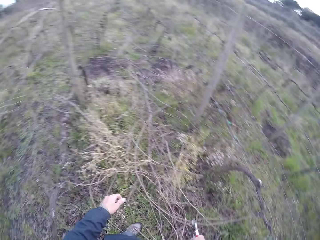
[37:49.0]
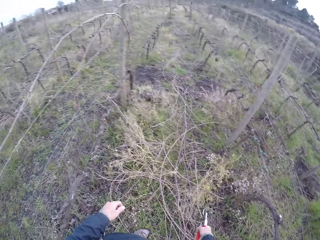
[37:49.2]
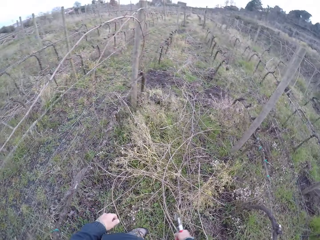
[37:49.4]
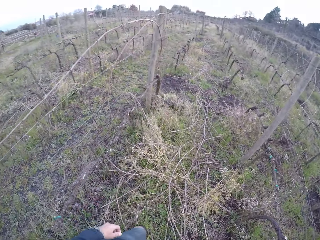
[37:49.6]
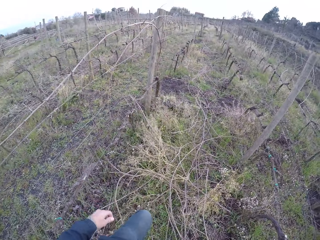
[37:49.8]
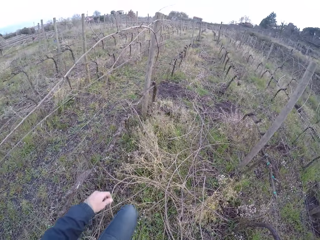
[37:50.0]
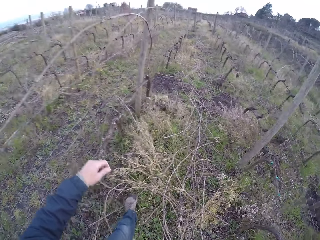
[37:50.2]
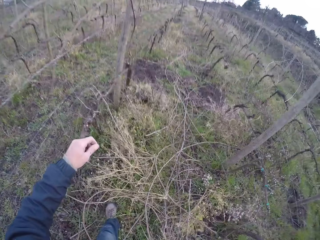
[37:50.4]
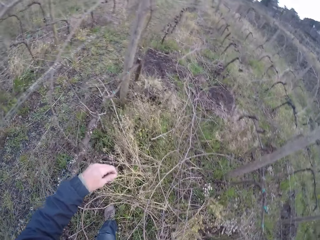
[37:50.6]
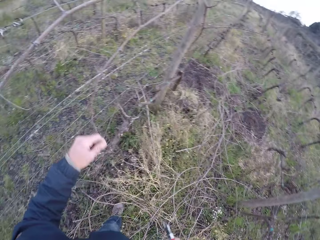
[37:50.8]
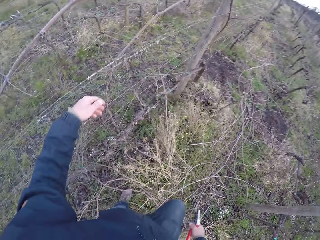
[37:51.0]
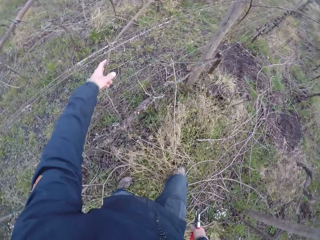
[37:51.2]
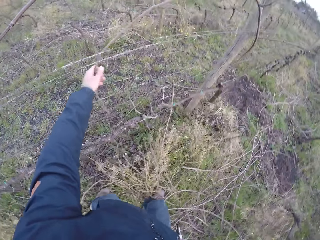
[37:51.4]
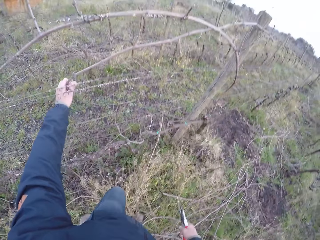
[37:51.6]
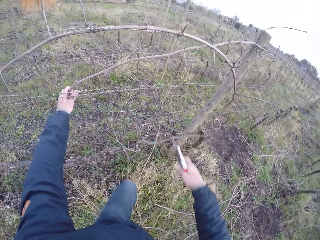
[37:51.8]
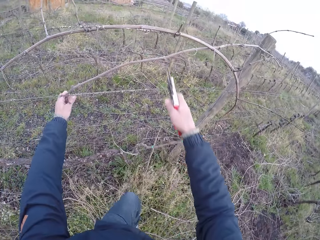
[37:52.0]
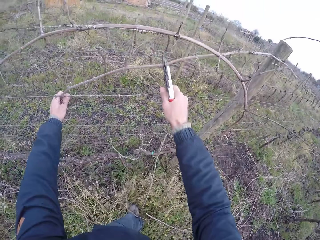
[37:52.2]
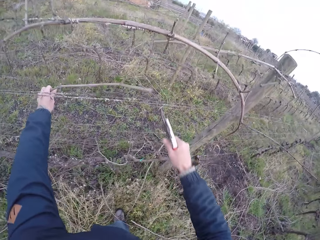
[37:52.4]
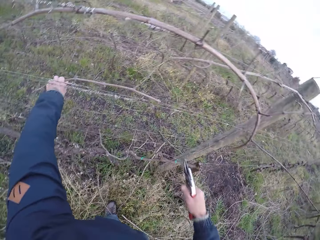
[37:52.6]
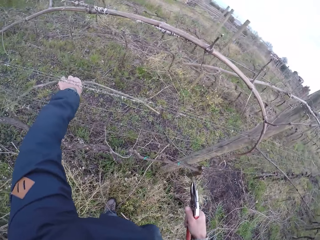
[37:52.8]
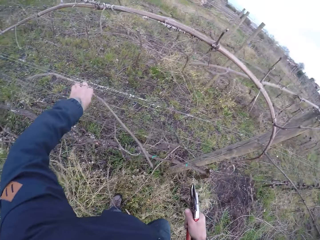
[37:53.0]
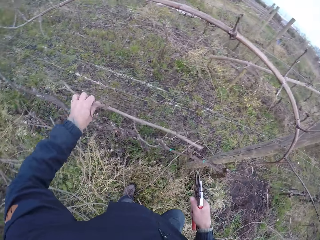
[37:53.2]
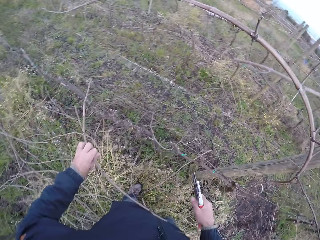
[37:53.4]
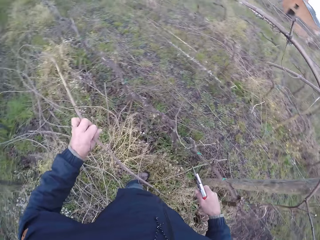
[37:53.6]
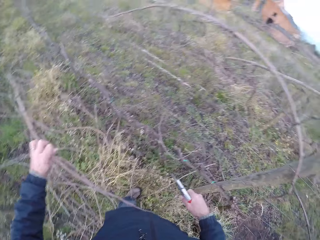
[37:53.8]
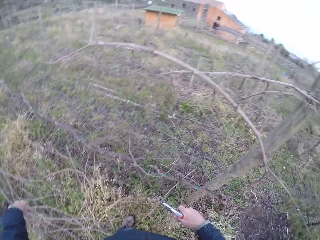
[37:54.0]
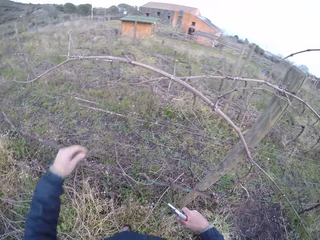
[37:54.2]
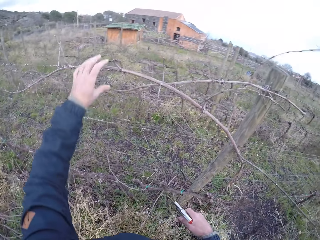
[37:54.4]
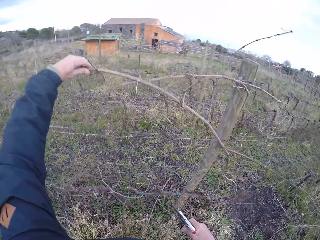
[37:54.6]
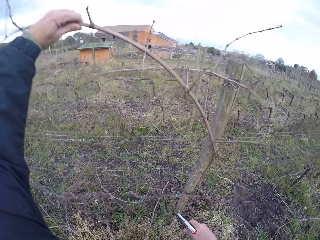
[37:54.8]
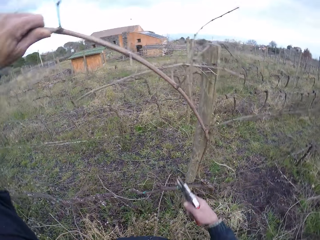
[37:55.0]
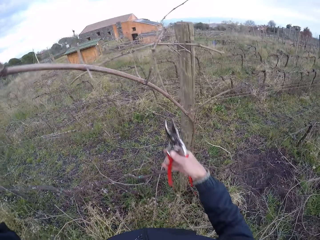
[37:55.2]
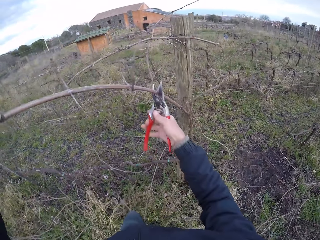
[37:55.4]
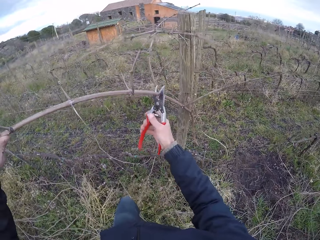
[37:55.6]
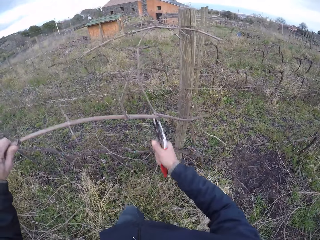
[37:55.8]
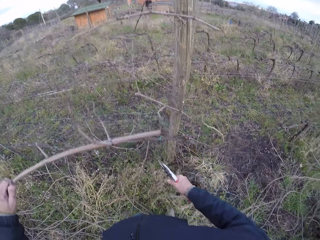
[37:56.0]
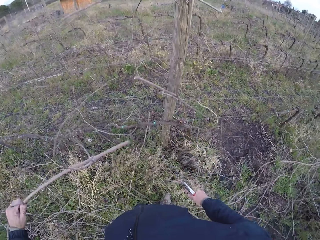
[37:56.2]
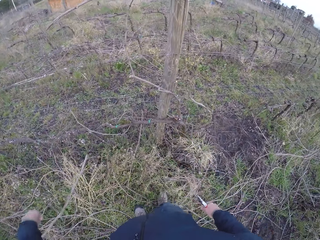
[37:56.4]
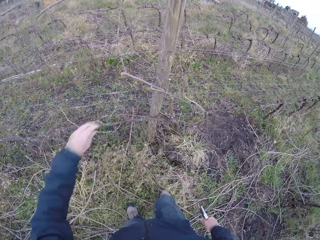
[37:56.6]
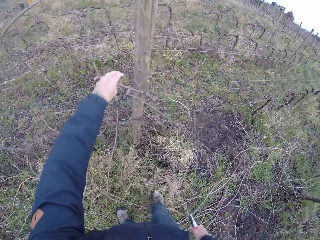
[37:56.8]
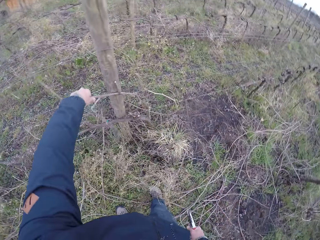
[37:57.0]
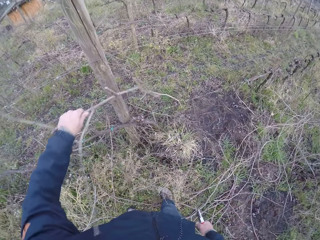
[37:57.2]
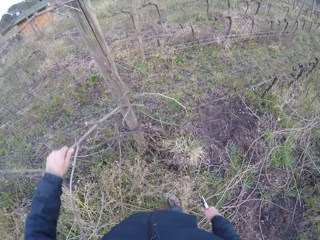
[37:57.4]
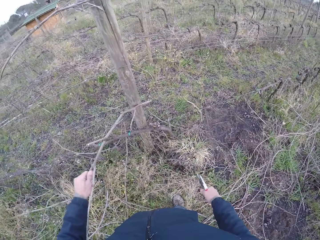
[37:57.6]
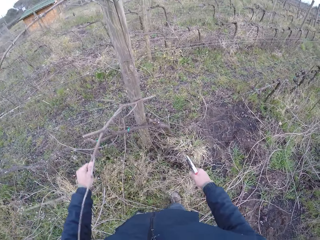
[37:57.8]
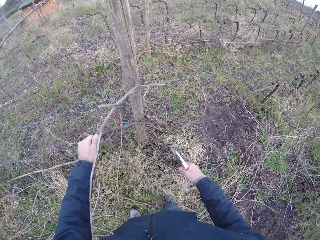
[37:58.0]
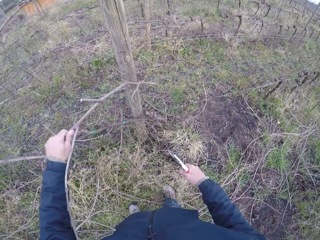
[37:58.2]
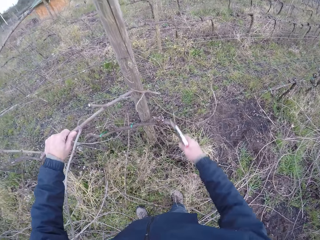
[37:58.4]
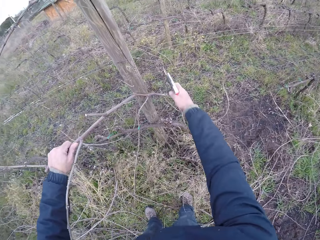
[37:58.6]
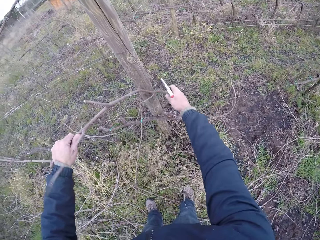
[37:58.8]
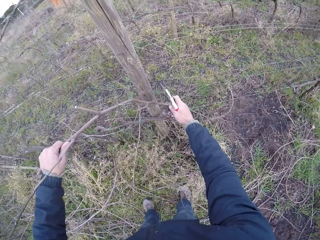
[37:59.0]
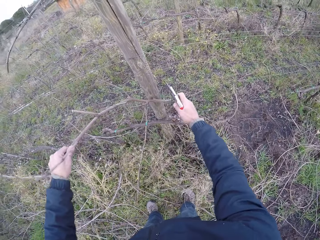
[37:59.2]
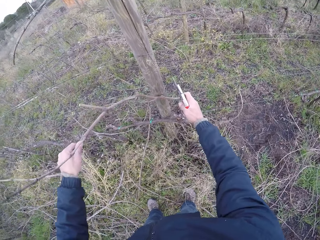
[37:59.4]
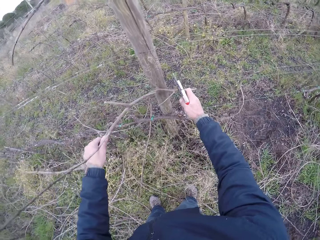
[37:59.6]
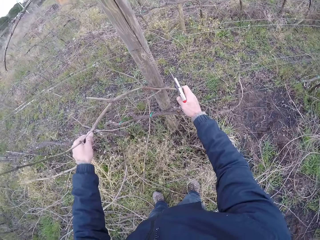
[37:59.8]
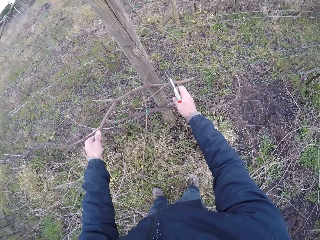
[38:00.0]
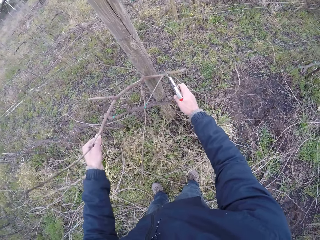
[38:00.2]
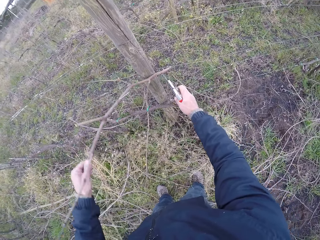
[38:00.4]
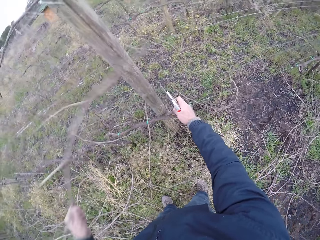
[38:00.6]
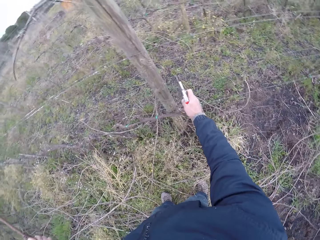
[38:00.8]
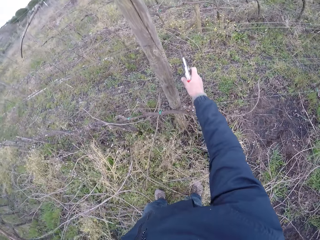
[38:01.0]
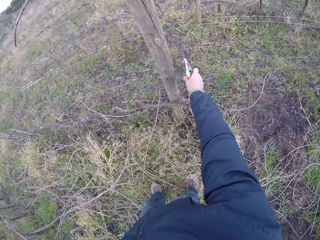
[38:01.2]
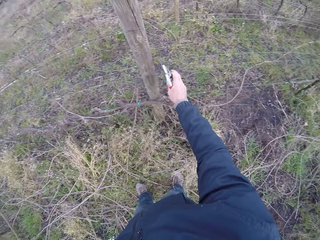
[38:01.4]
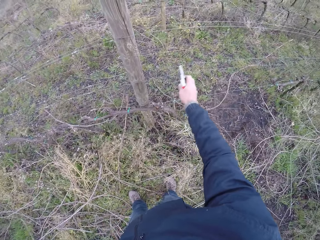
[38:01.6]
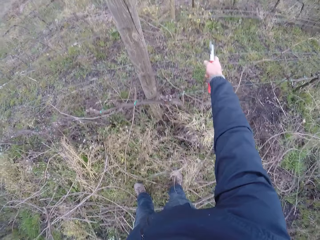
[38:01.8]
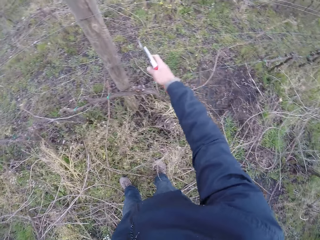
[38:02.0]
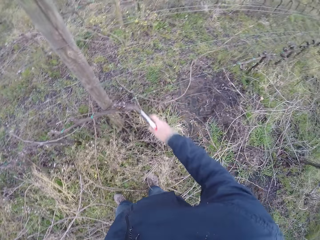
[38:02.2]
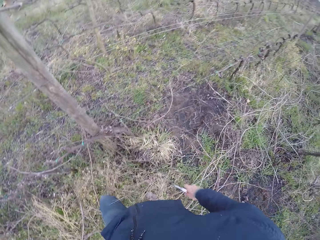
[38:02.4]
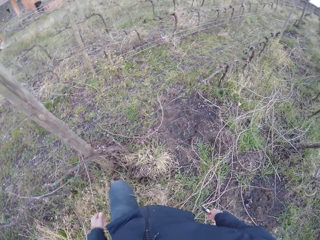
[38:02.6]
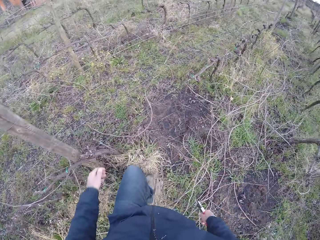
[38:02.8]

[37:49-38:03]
The camera wearer moves around the fence. He holds the stick. He cuts the stick. He removes a twig on the fence with his left hand. He drops the stick on the ground. He holds the stick. He cuts a twig on the fence with the pruner in his right hand. He drops the twig on the ground with his left hand. He drags a twig on the fence with his left hand. He removes the twig on the fence with both hands. He drops the stick on the ground.

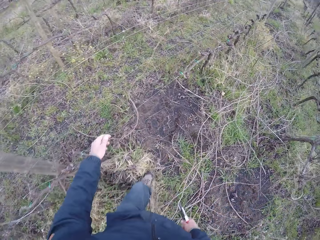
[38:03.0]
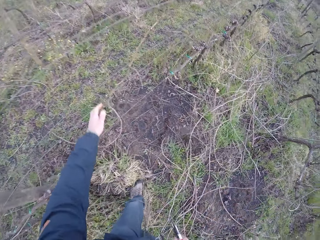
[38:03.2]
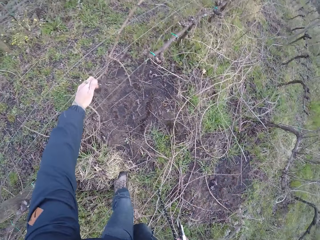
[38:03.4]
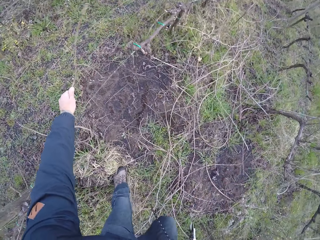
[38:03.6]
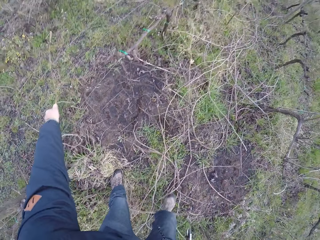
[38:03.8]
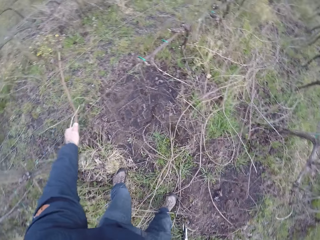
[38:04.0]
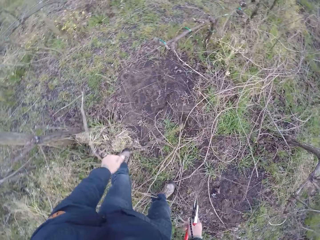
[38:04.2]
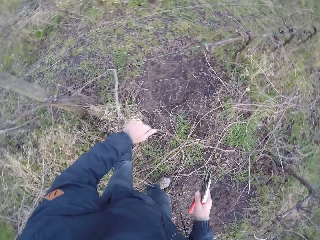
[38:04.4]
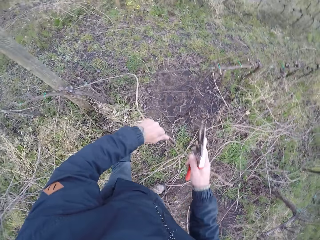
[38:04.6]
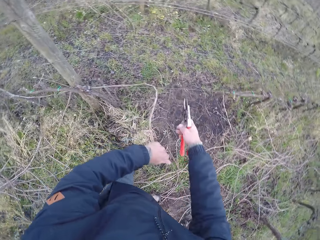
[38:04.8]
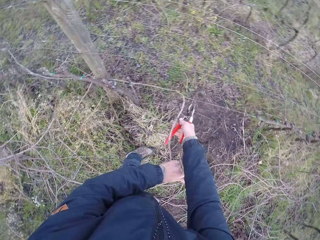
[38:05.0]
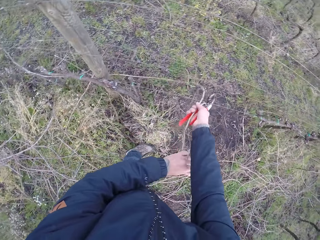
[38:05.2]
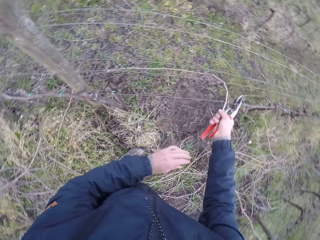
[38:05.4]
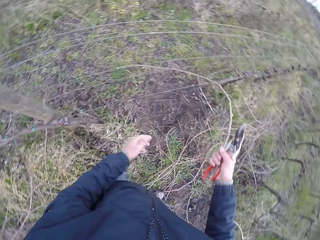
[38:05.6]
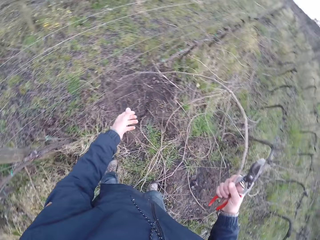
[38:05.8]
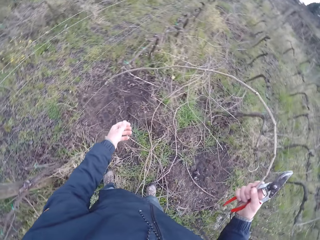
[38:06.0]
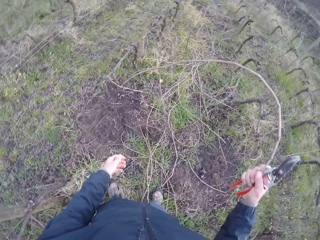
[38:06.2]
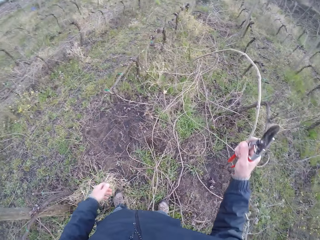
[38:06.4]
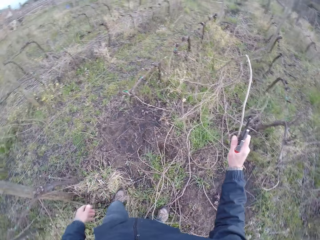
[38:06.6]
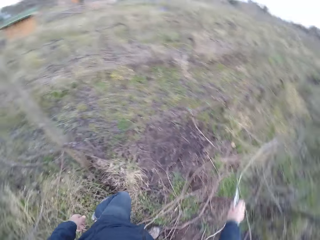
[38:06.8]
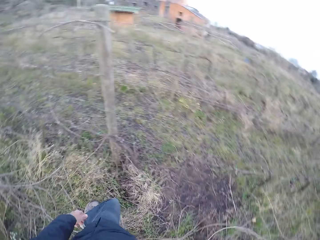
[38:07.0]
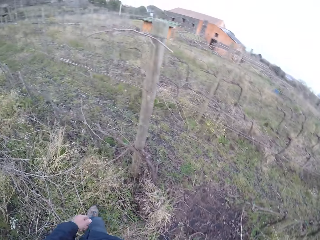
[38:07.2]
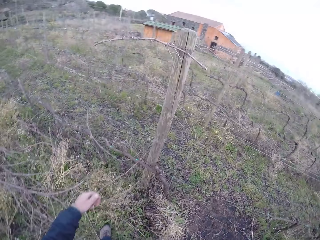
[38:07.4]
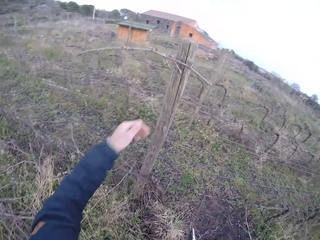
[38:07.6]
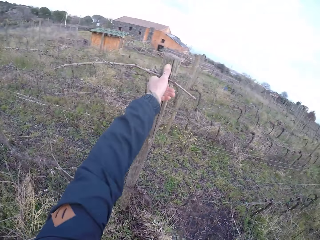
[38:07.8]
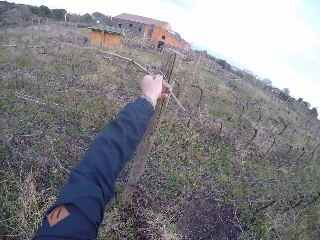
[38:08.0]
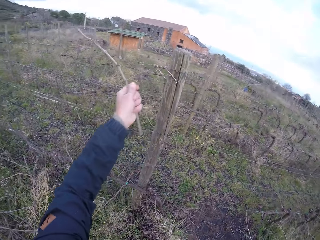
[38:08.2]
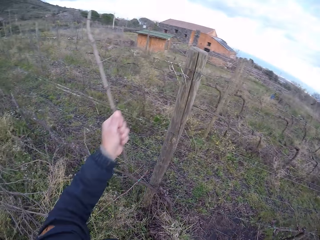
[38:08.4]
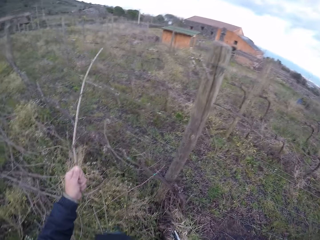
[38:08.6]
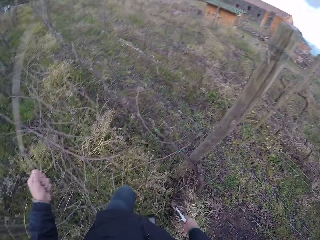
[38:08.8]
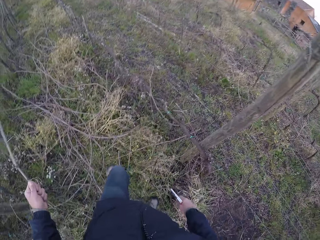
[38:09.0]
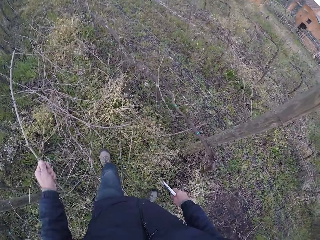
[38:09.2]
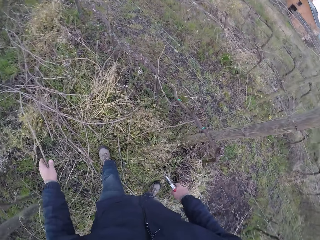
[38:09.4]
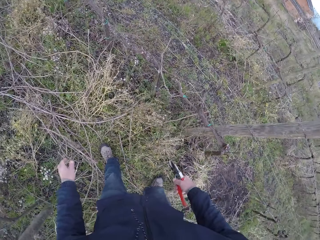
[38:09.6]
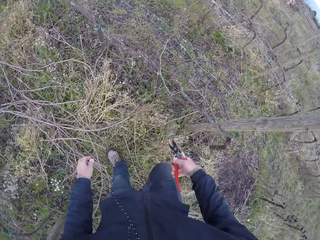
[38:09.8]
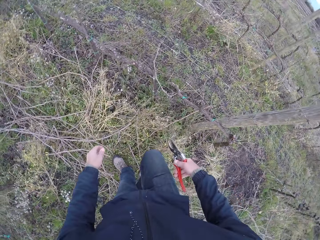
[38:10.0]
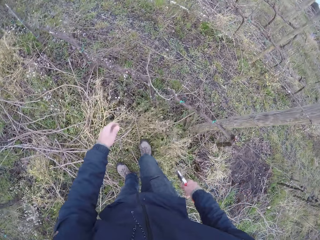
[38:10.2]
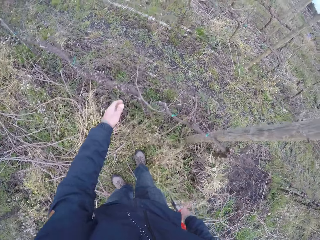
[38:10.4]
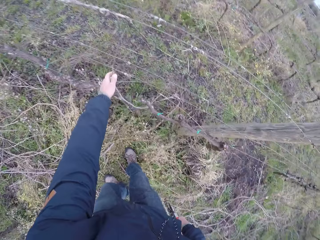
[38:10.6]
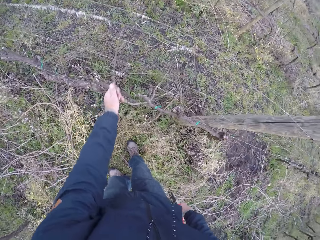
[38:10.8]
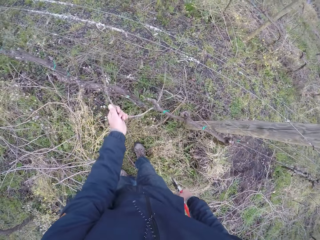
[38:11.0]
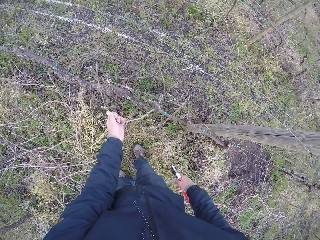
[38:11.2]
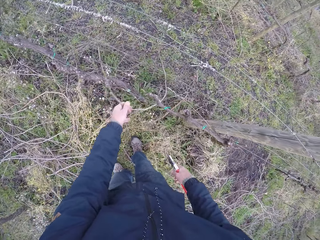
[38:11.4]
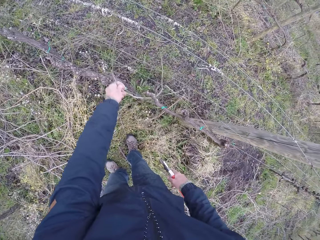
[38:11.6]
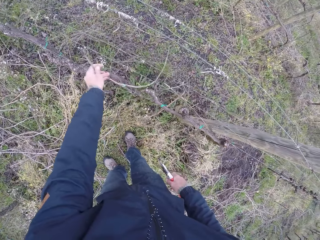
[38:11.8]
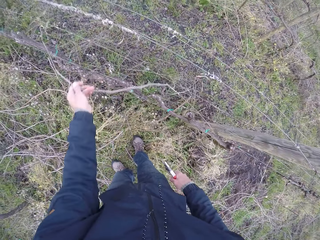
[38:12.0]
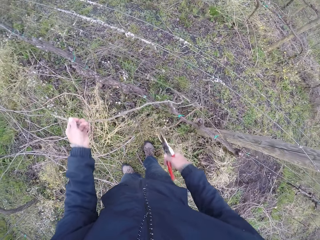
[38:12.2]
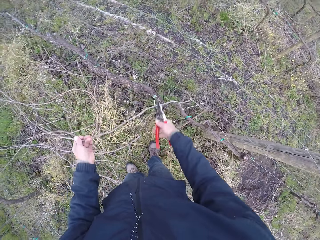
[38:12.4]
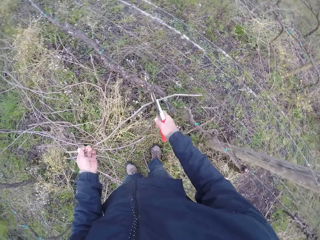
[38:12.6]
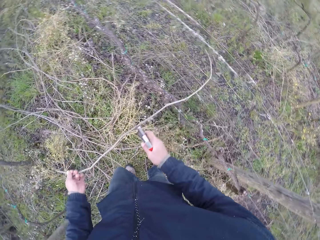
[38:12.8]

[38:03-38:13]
The camera wearer moves around the fence. He pulls the stick. He removes a twig from a fence with both hands. He drops the stick on the ground. He moves around the fence. He removes a twig from the fence with his left hand. He drops the twig on the ground with his left hand. He drags a twig on the fence with his left hand.
